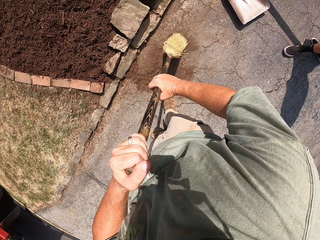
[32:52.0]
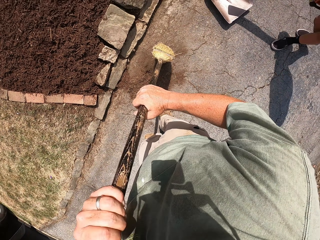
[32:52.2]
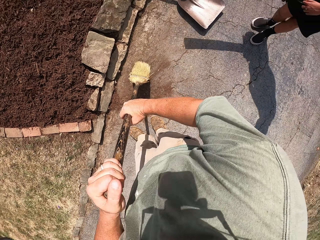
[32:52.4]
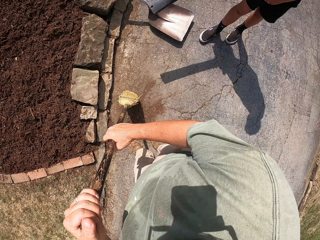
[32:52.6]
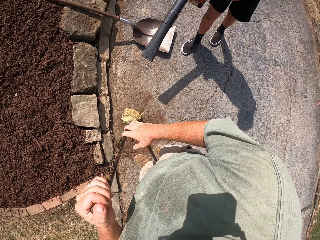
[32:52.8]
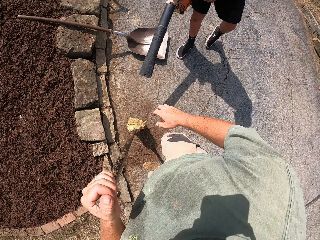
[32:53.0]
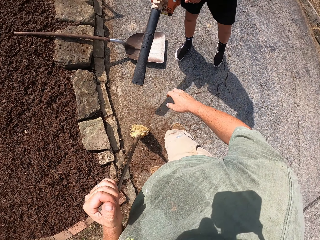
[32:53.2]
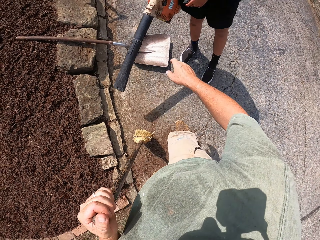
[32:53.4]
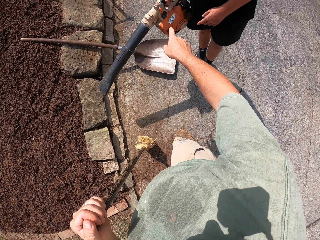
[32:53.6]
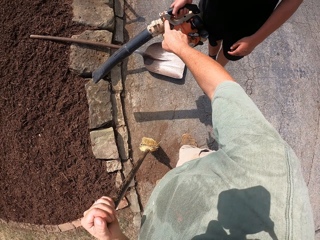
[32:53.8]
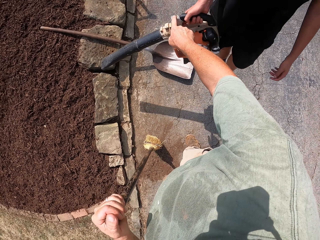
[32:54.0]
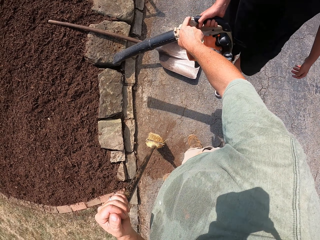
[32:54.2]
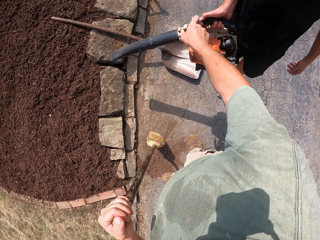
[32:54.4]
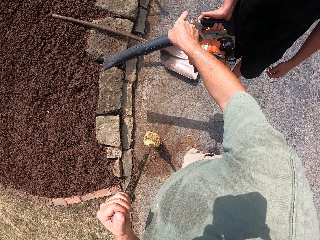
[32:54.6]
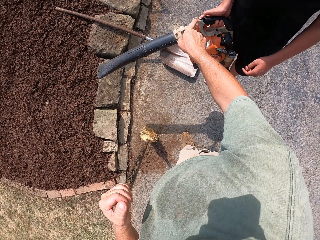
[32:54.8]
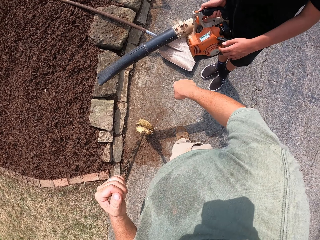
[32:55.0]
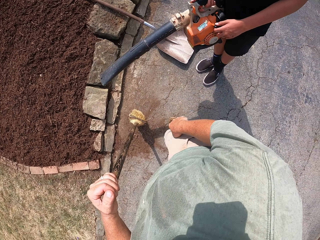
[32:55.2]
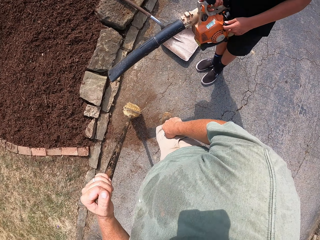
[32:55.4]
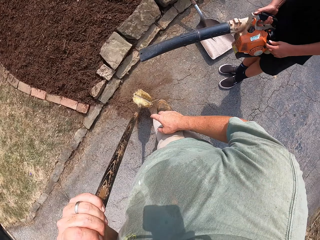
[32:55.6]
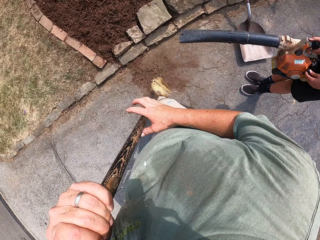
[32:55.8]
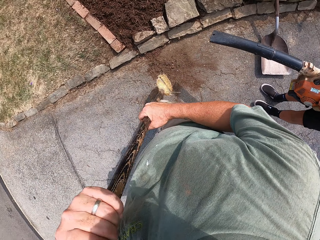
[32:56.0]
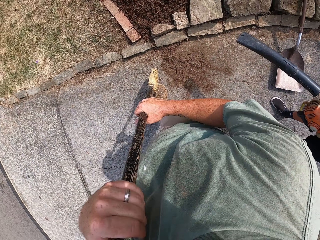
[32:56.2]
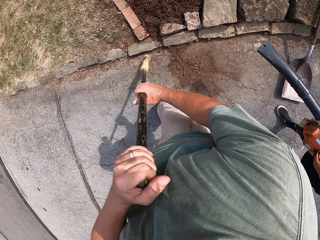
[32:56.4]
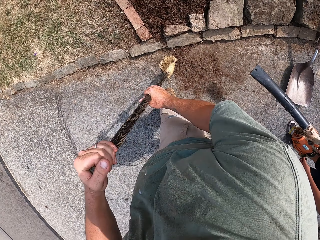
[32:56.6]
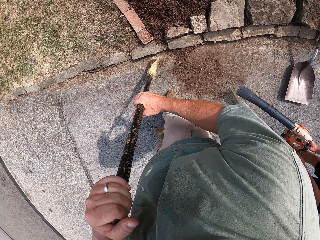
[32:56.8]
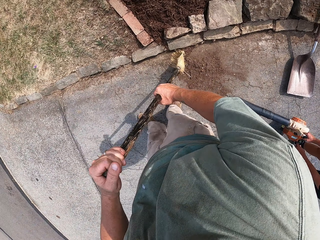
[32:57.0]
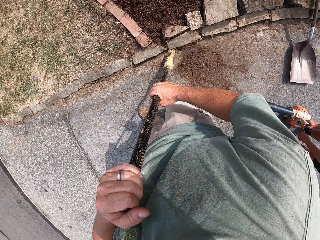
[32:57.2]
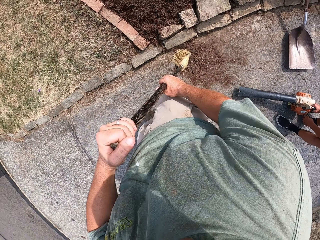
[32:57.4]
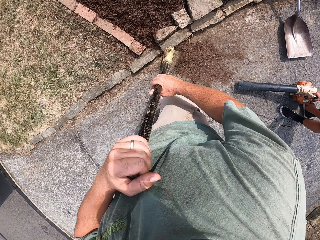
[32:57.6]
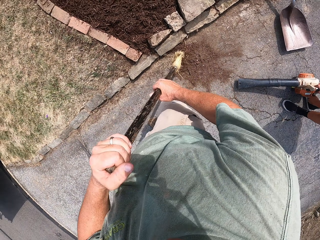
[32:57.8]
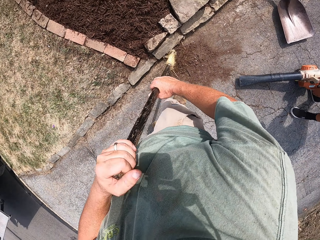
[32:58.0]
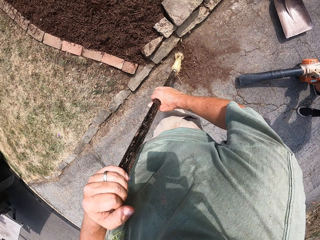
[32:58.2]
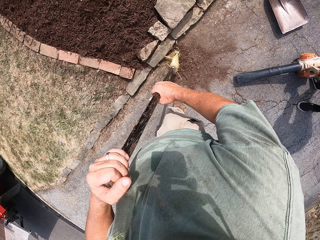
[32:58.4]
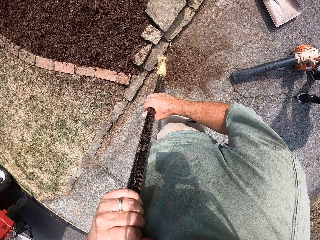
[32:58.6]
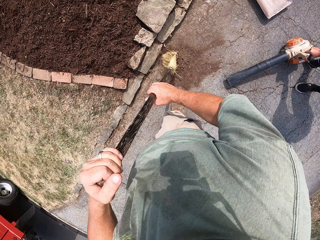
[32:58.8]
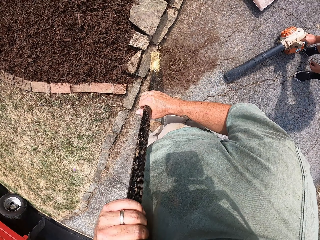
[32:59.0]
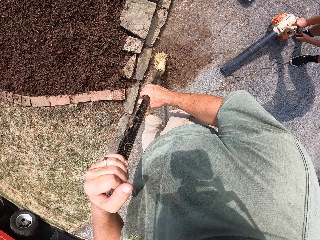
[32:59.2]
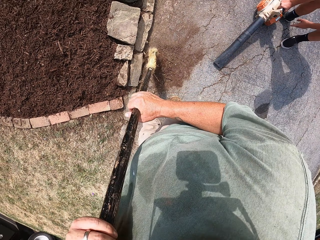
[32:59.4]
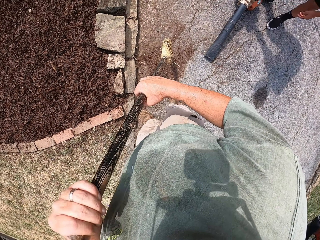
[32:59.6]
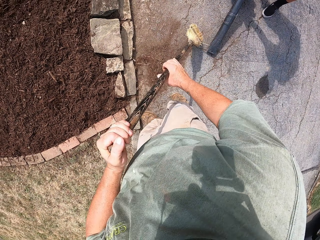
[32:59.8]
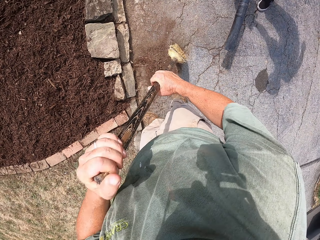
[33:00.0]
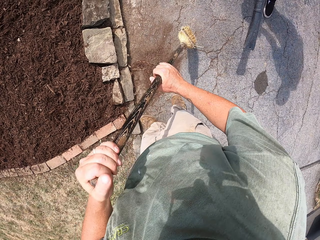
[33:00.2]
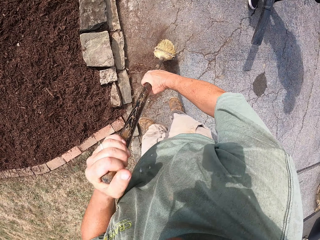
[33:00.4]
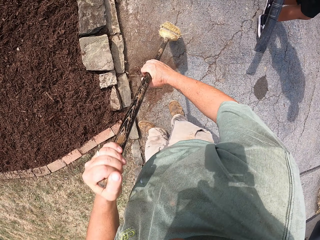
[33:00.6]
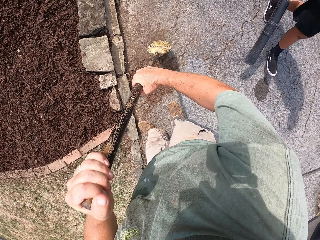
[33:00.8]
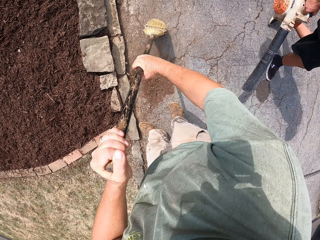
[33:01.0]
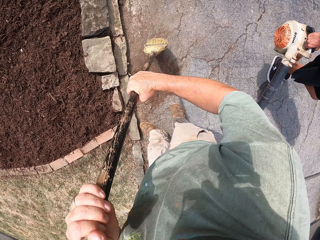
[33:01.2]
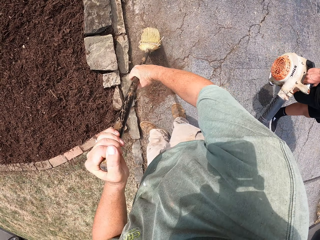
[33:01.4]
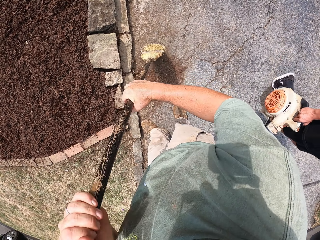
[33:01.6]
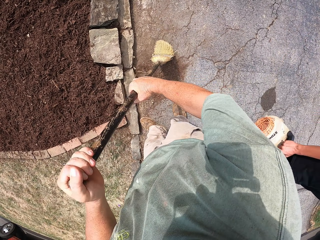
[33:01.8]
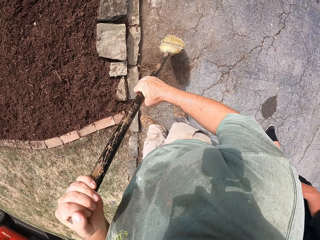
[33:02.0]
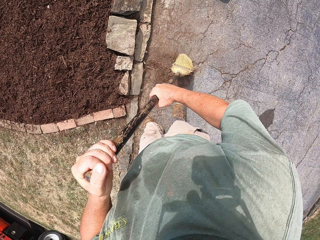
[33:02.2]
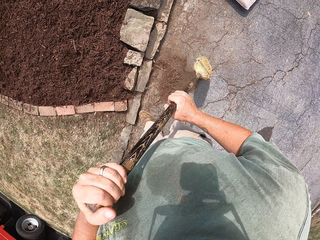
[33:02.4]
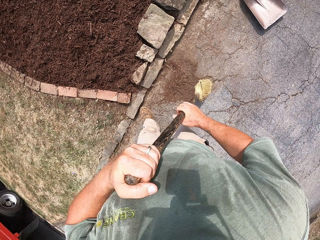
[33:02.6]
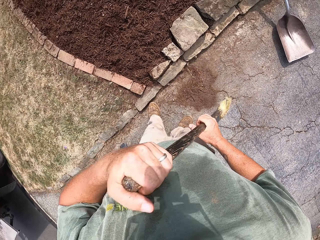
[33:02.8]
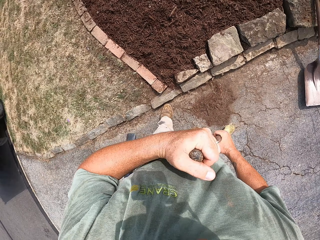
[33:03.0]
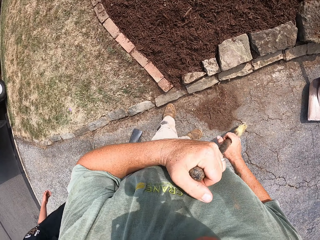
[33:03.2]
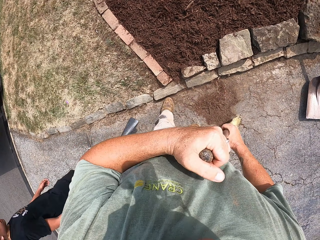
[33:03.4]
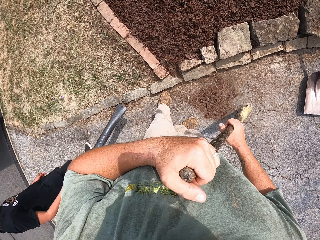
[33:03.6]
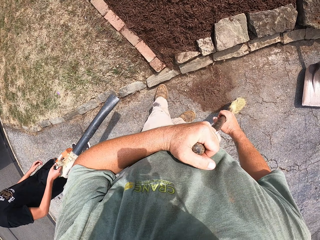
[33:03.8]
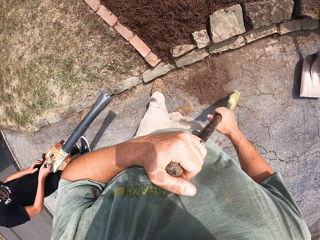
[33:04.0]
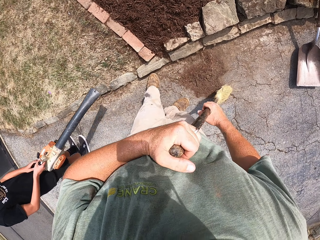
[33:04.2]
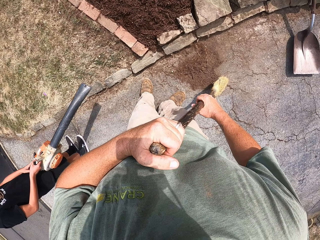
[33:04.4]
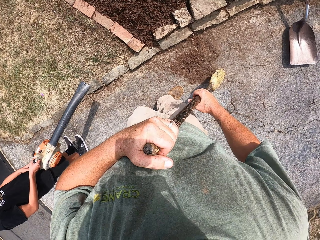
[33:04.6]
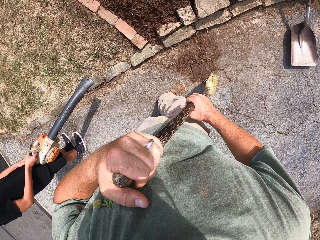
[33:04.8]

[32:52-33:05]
The camera wearer turns on the machine in a man's hand. They sweep the soils on the ground. The man picks up the machine from the ground. The camera wearer sweeps the soils on the ground.

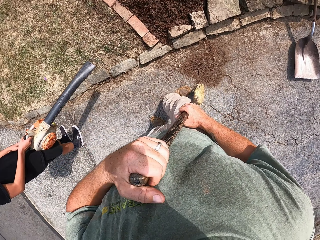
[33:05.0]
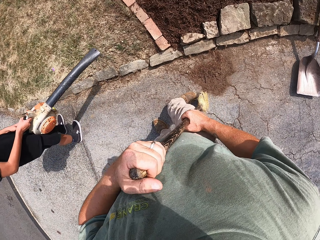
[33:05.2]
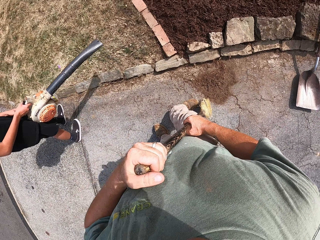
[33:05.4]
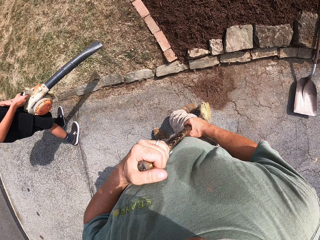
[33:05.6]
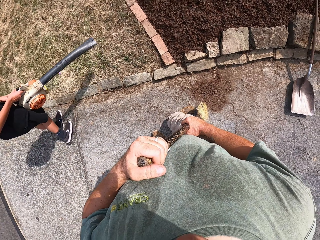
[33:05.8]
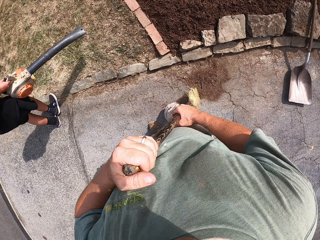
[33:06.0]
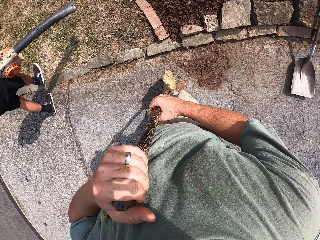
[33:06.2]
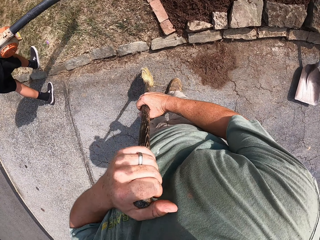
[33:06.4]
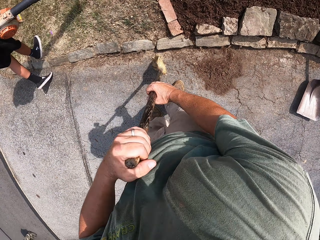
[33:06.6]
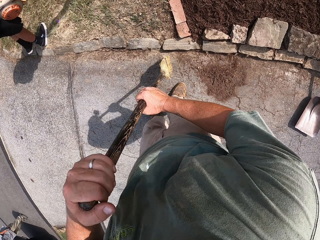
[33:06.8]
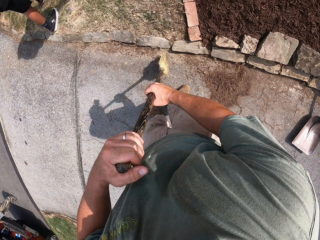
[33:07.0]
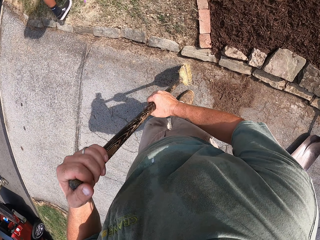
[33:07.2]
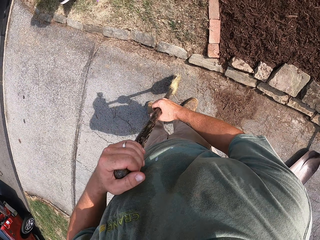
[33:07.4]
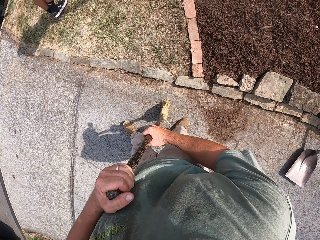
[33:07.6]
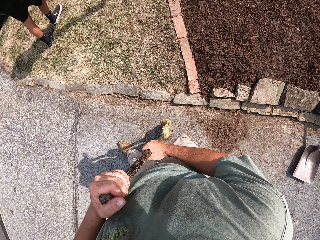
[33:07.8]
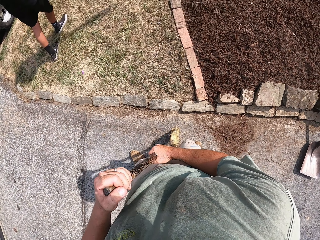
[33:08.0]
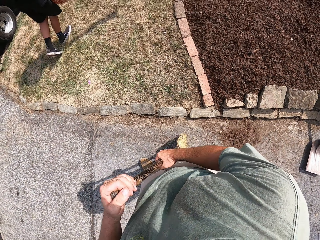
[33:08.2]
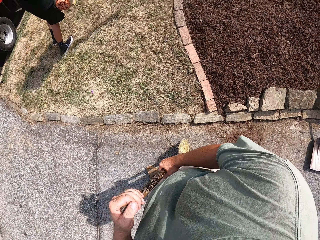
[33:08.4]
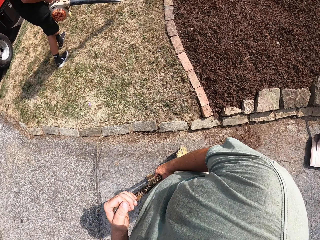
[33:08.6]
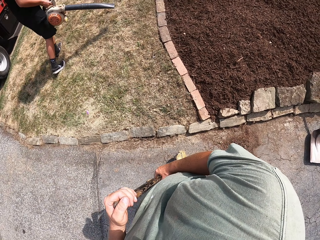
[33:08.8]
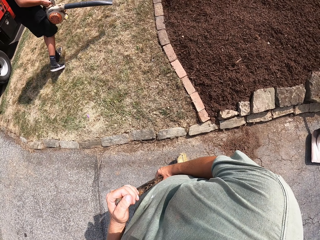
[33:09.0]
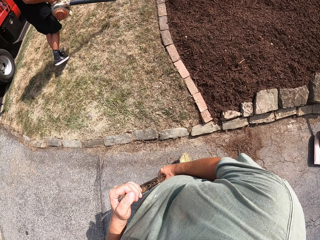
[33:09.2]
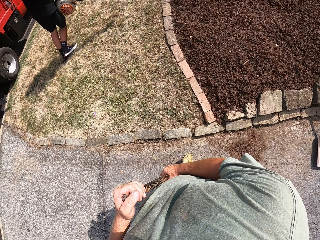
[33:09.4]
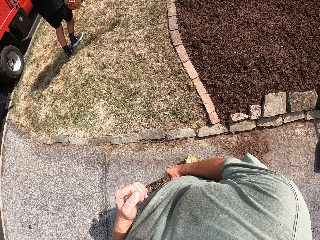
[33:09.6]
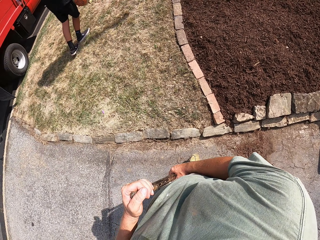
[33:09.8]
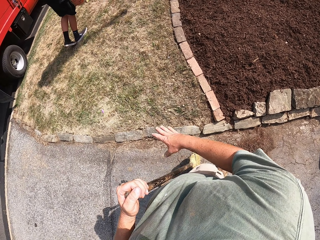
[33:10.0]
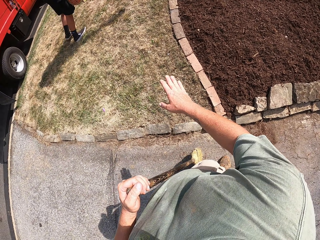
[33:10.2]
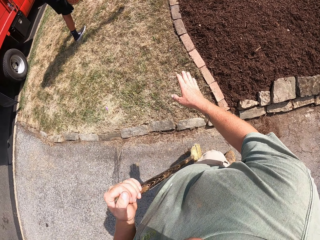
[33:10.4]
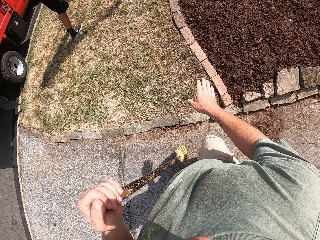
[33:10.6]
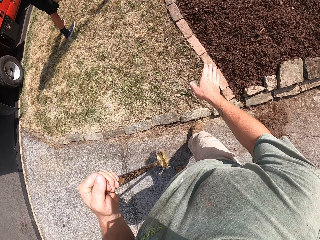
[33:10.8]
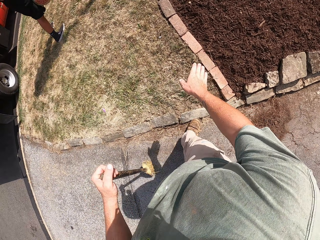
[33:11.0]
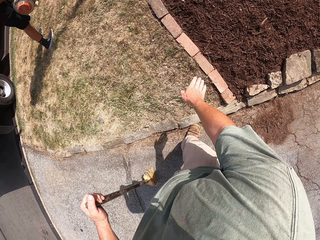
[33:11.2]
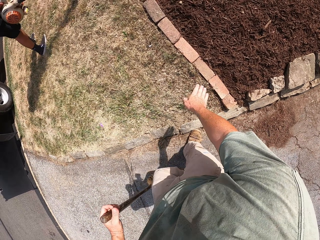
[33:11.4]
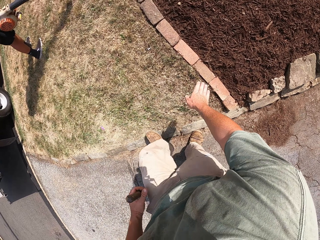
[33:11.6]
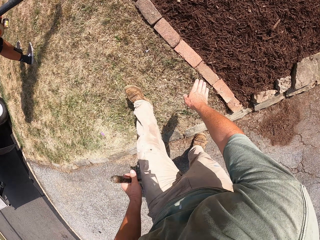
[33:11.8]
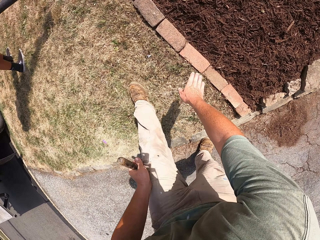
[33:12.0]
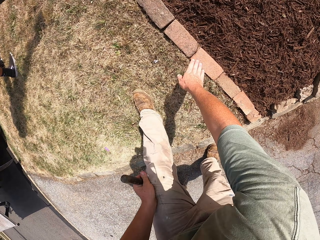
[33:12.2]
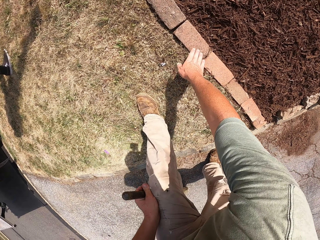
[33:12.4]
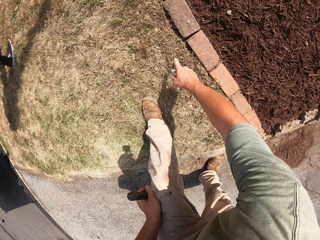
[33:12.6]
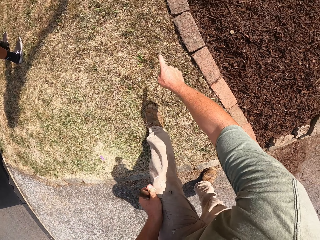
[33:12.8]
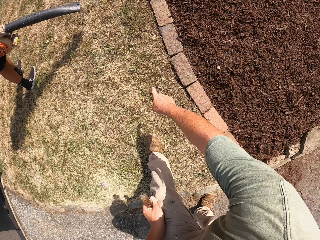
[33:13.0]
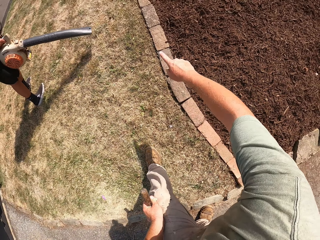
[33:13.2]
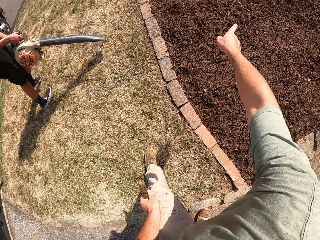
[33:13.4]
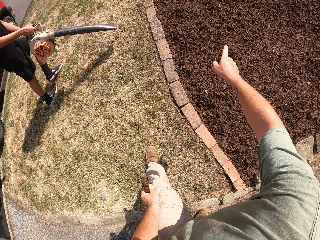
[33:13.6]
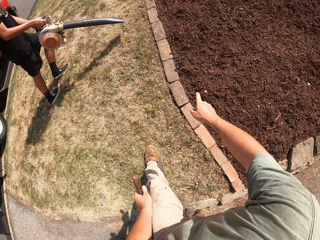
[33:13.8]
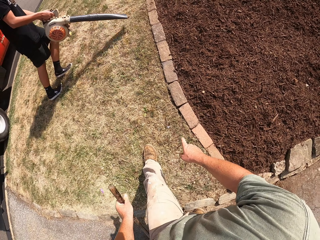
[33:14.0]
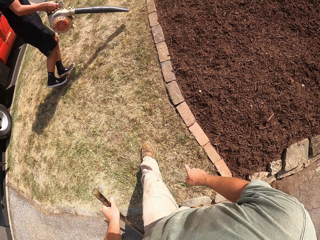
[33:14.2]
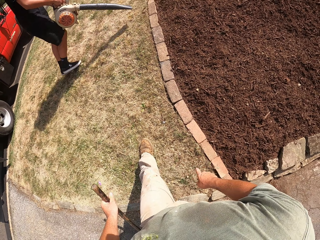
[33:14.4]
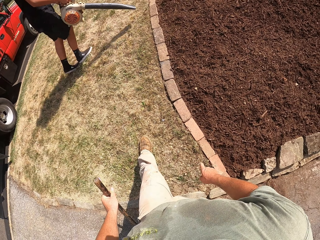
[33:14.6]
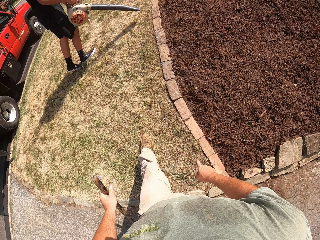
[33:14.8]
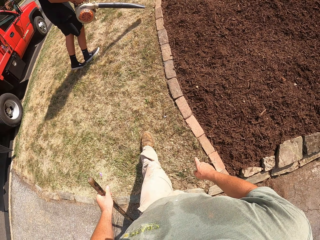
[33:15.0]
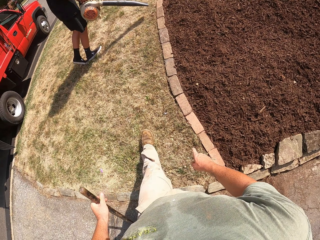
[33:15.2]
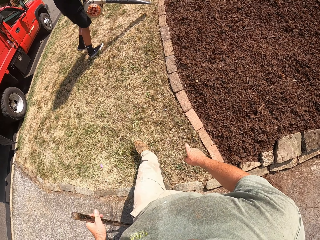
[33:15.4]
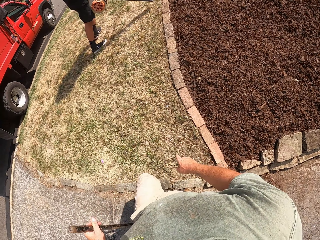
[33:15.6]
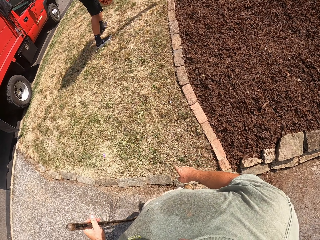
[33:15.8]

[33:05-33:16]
A man blows the soils from the grass. The camera wearer sweeps the soils on the ground. They talk to the man.
